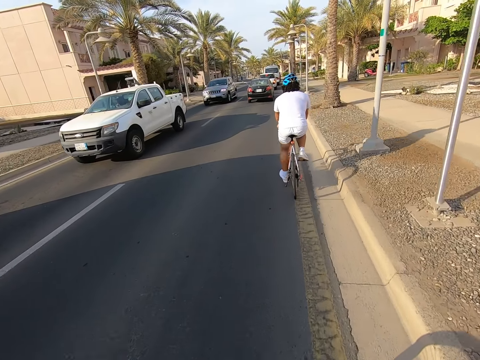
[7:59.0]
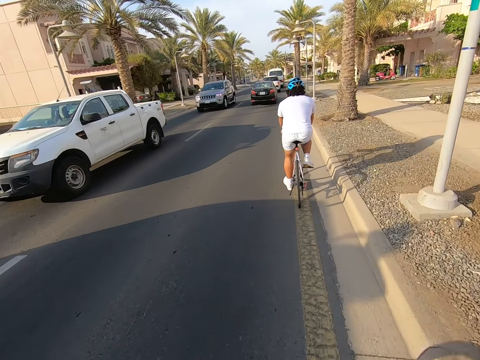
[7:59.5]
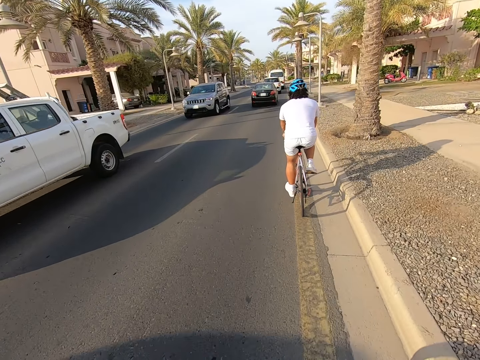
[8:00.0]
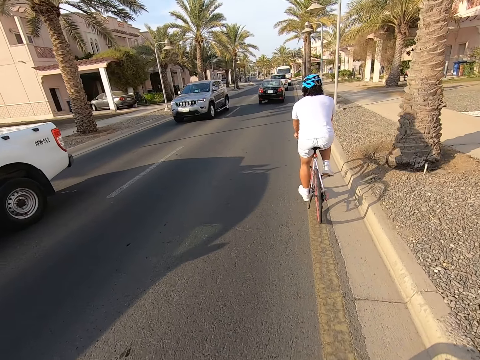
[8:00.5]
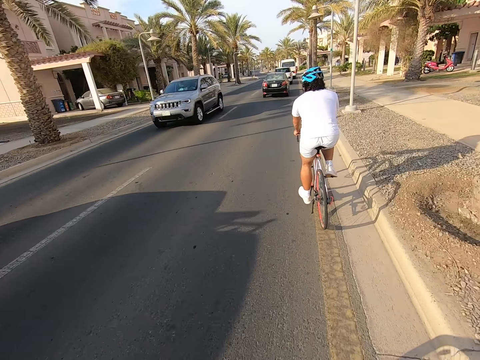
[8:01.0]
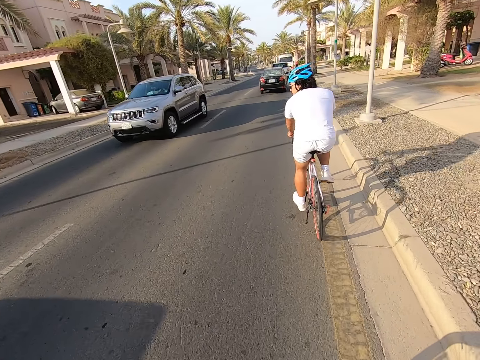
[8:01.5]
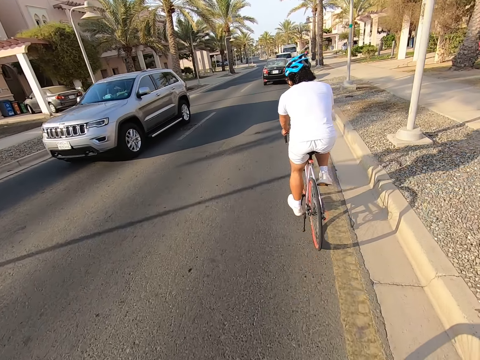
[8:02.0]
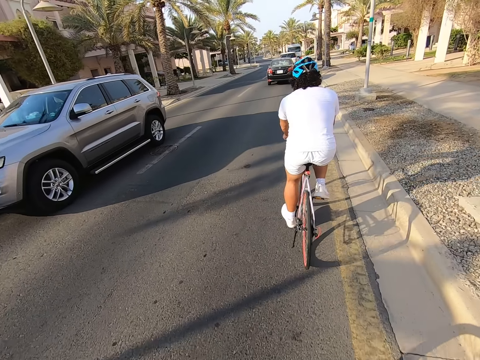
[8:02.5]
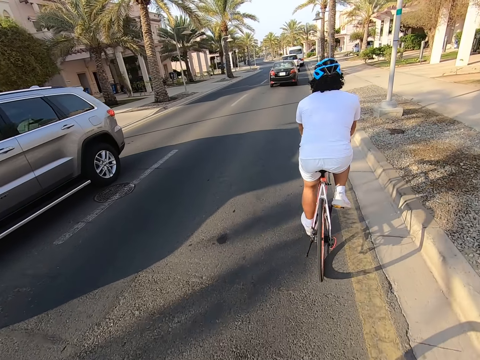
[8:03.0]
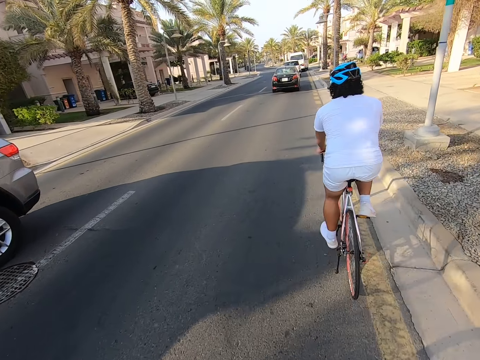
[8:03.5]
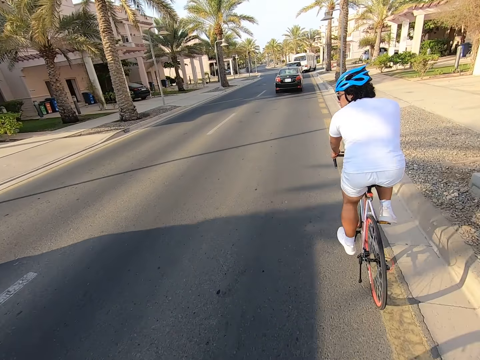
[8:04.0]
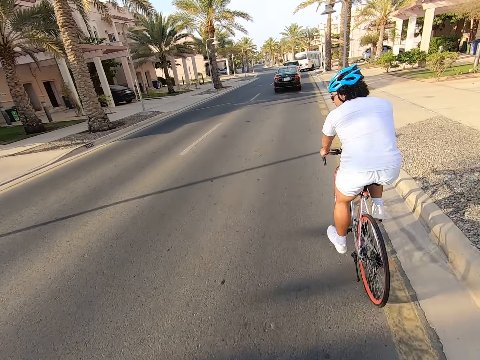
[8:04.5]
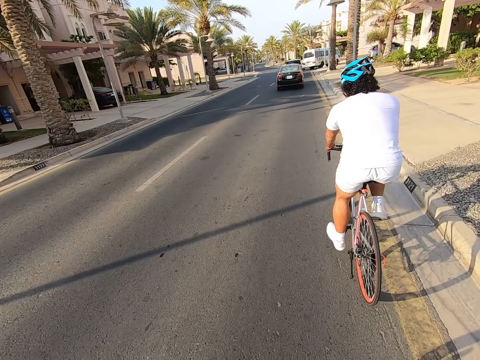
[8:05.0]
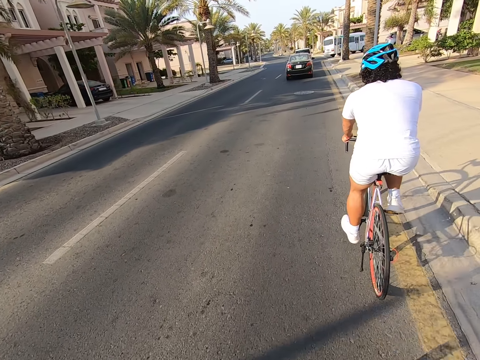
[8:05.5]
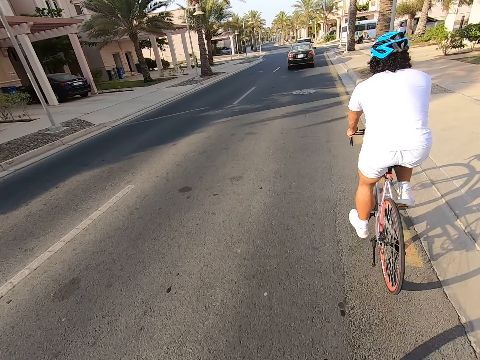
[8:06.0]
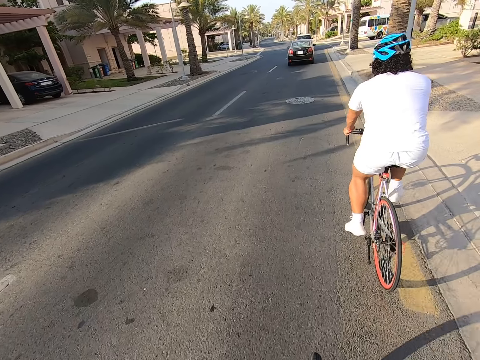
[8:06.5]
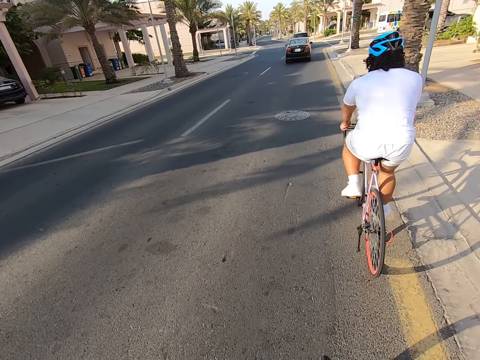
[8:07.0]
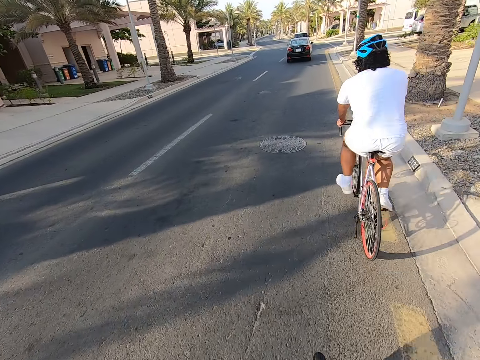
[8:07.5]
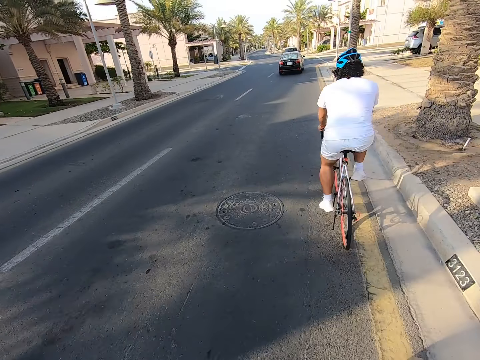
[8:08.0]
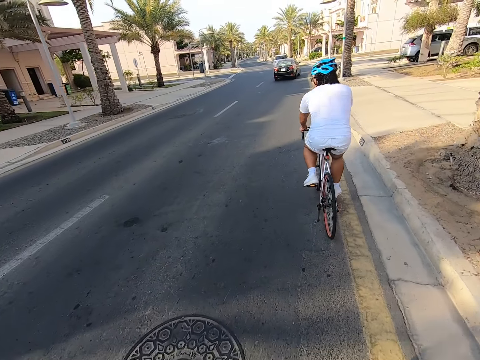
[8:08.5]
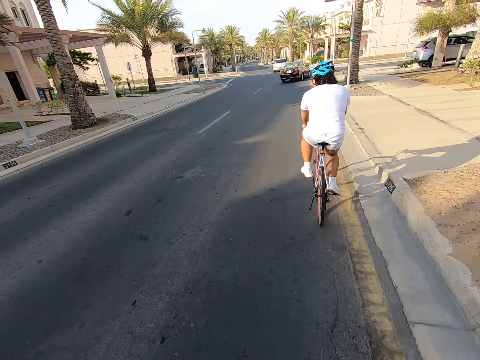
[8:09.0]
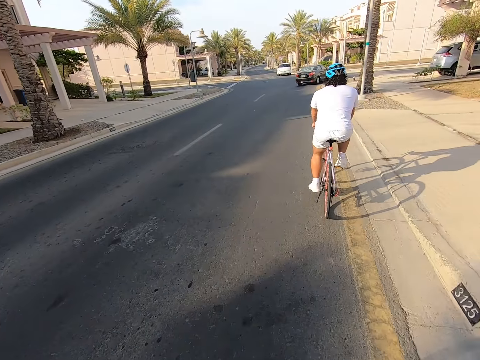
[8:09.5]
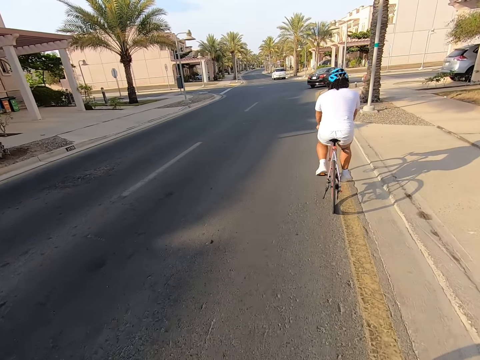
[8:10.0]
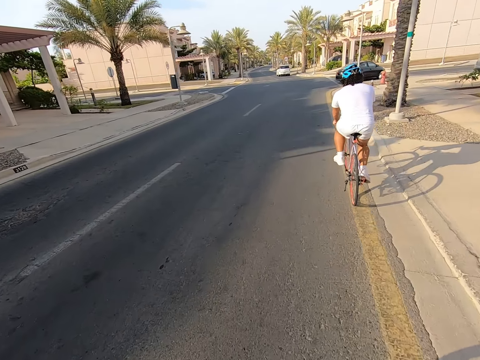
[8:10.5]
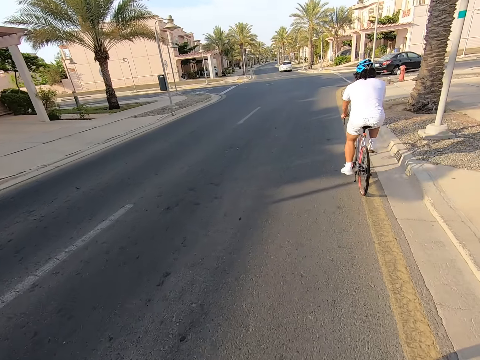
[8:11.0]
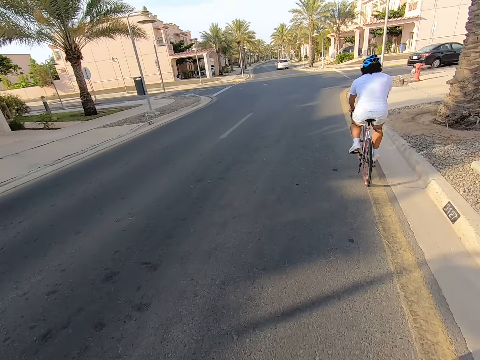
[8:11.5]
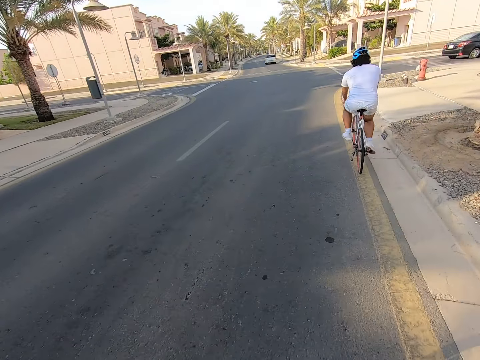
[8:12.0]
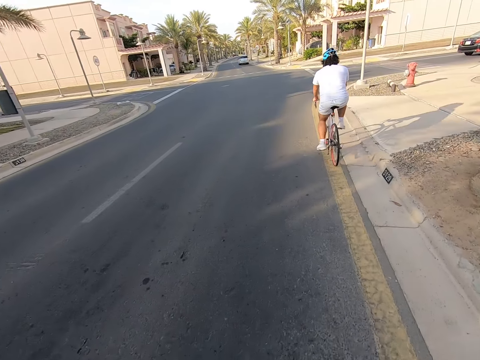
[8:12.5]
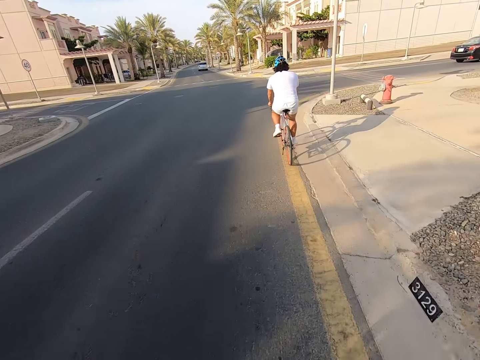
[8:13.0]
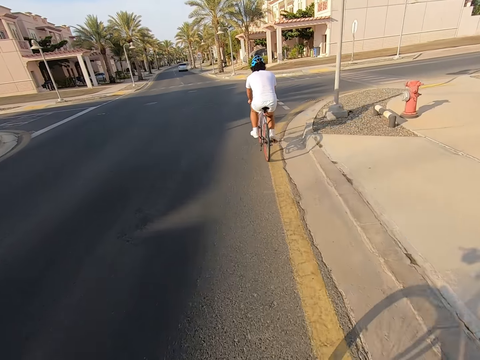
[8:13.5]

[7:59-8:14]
A man rides a bicycle on the road. The camera wearer rides a bicycle on the road.

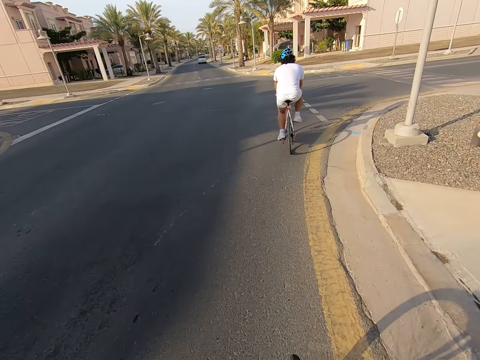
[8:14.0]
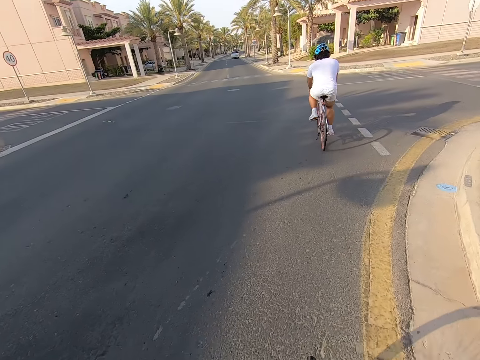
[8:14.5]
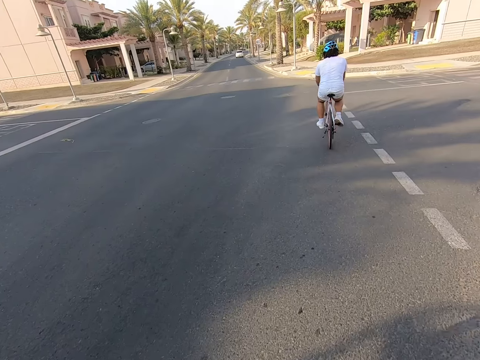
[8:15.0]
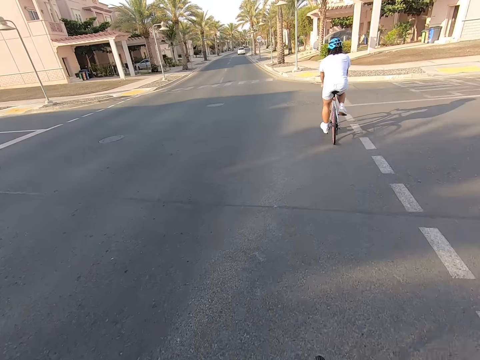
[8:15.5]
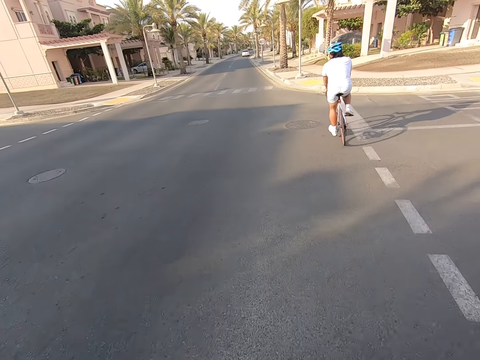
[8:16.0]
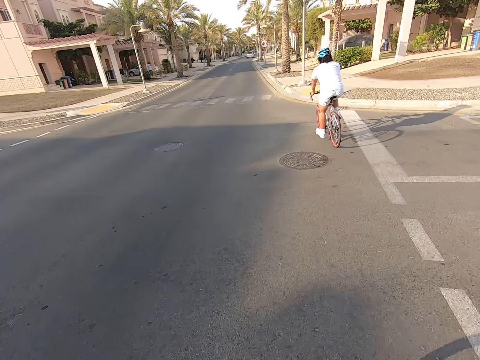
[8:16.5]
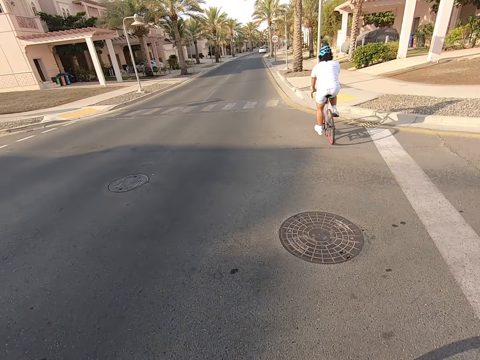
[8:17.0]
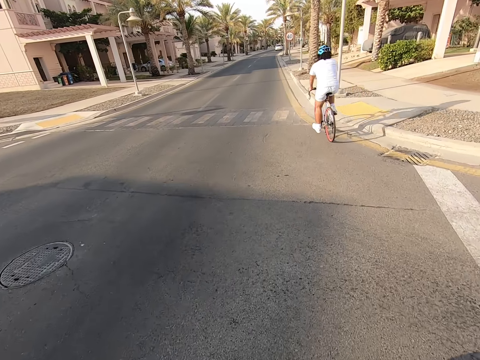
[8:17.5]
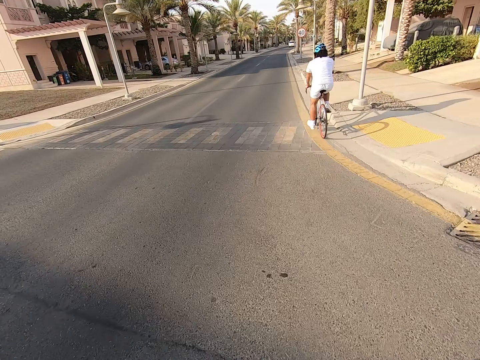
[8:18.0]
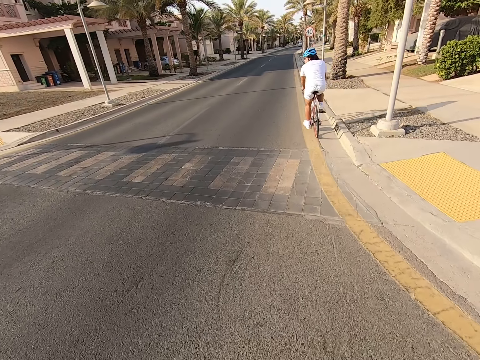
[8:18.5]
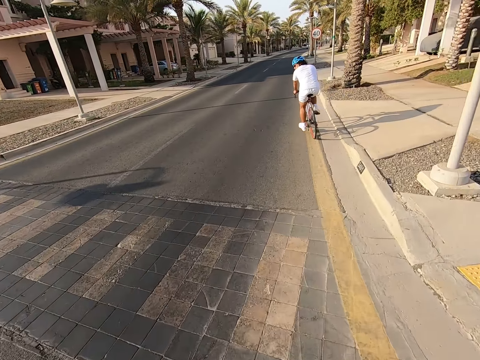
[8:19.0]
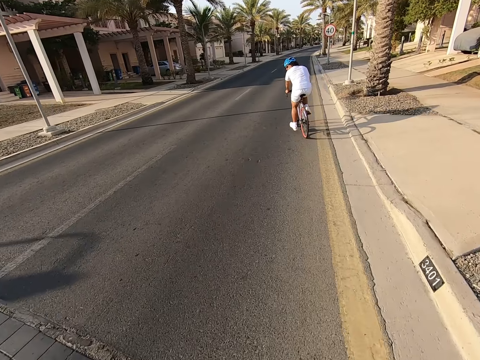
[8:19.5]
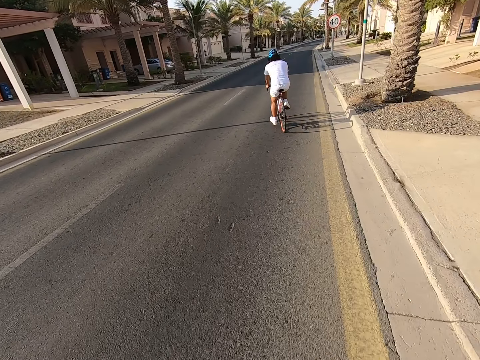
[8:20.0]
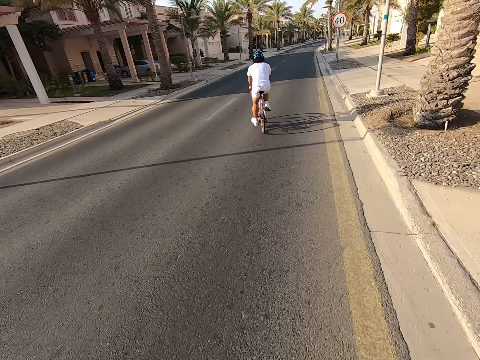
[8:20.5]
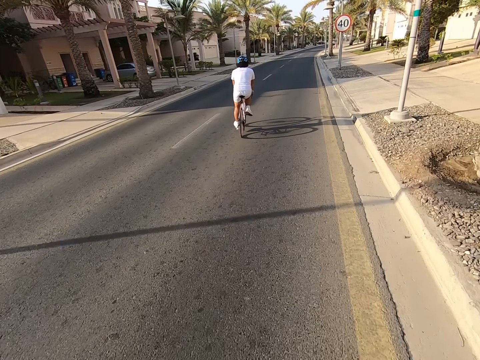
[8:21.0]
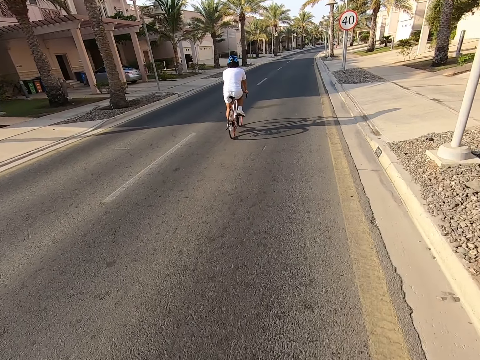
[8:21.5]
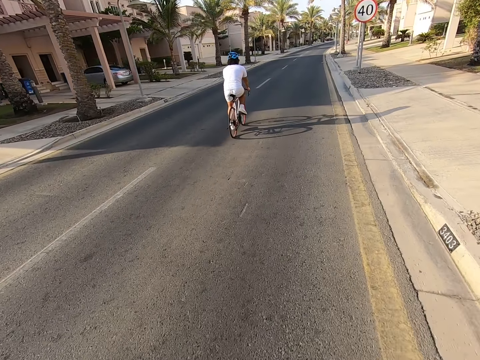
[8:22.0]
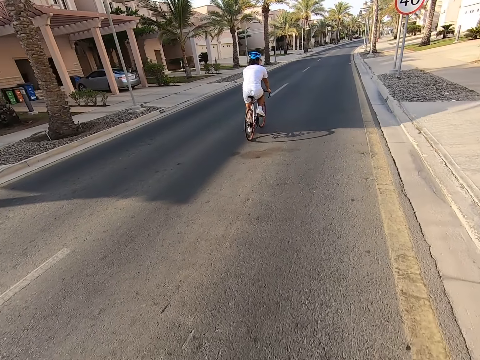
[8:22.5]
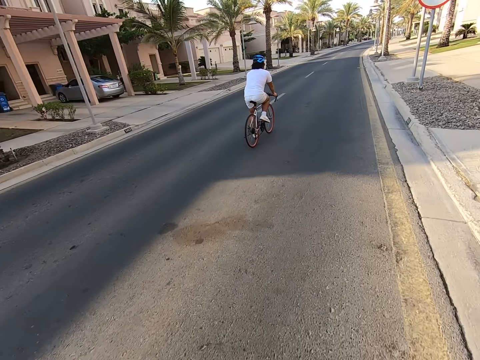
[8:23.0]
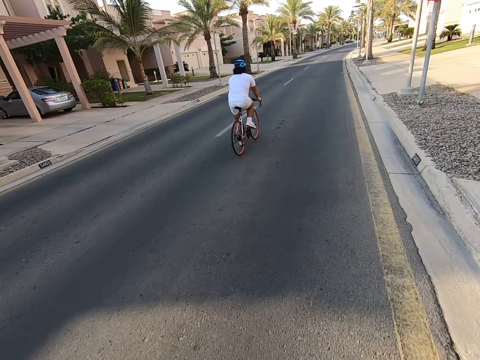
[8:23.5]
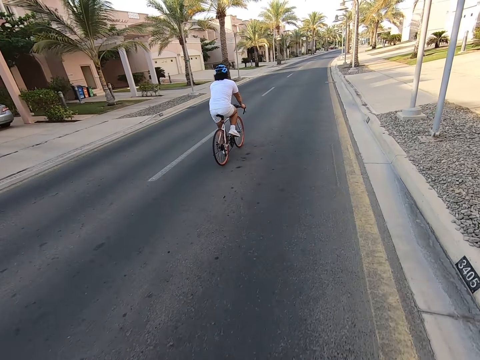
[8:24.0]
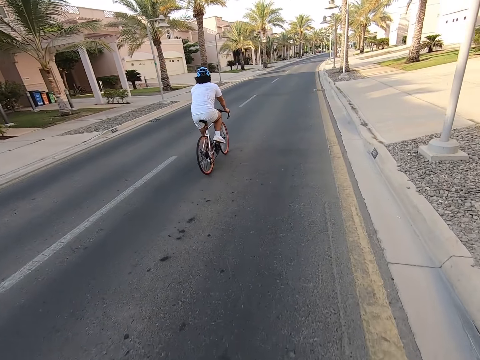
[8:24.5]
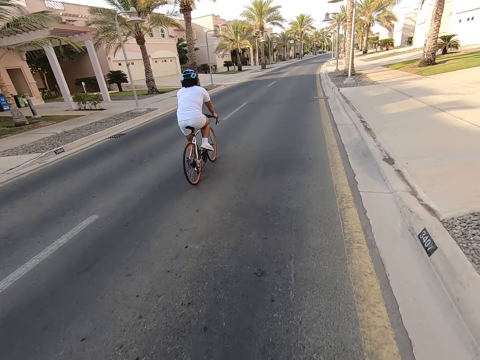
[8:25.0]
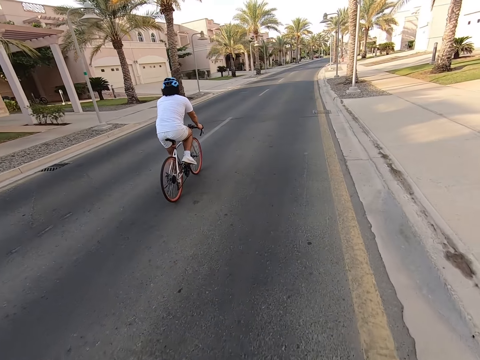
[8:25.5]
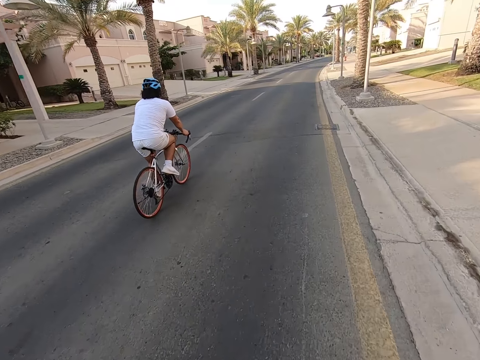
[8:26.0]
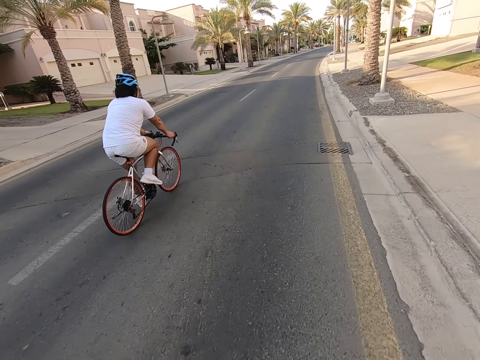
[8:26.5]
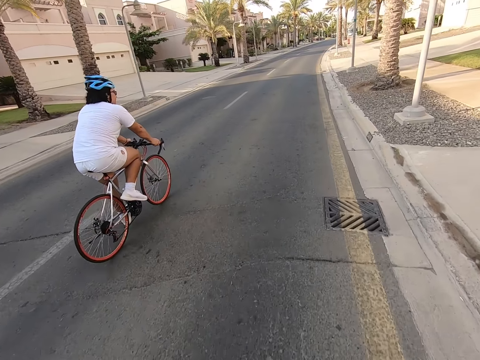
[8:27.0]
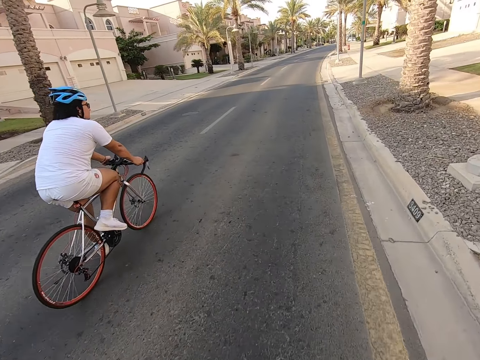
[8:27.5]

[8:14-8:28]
A man looks around the road.
